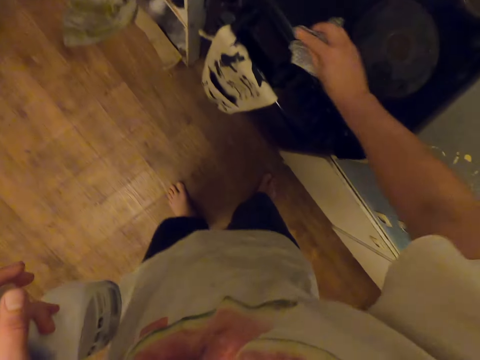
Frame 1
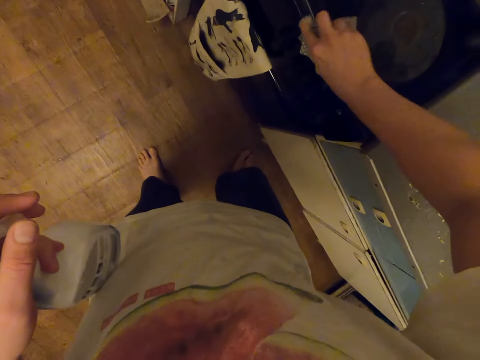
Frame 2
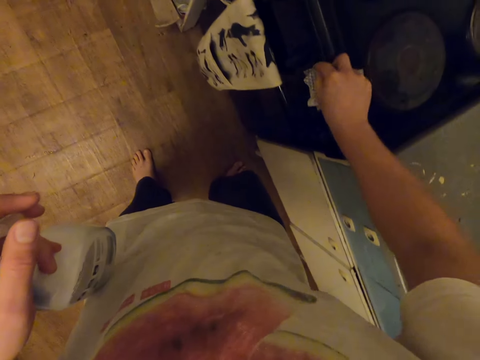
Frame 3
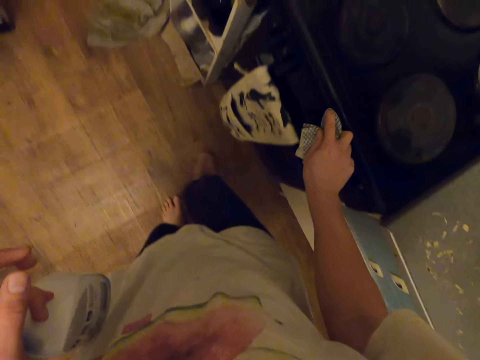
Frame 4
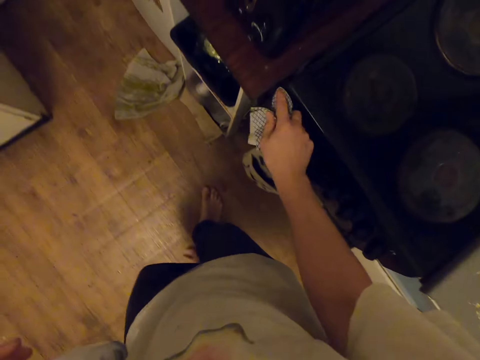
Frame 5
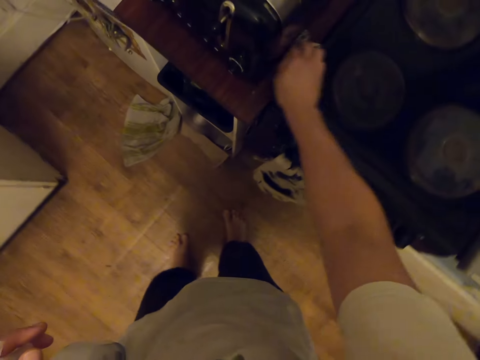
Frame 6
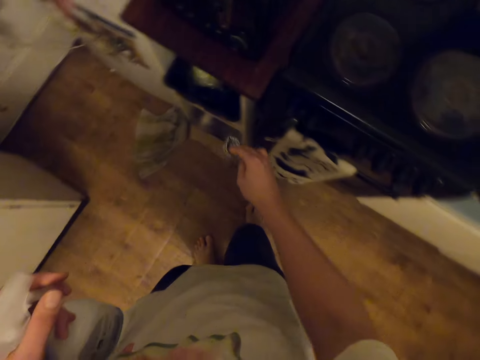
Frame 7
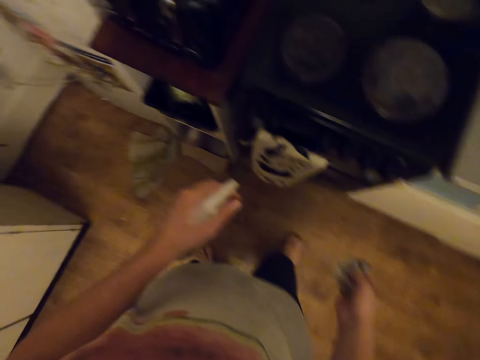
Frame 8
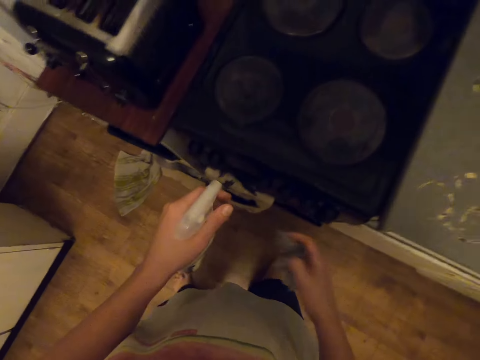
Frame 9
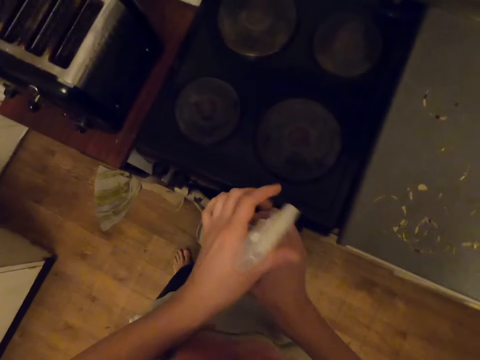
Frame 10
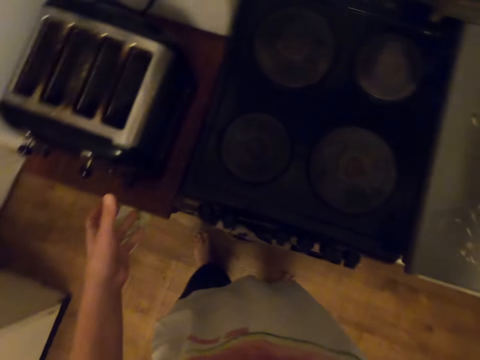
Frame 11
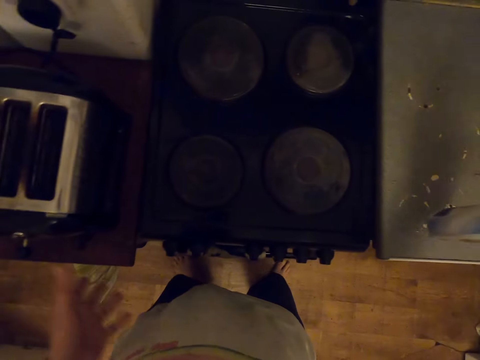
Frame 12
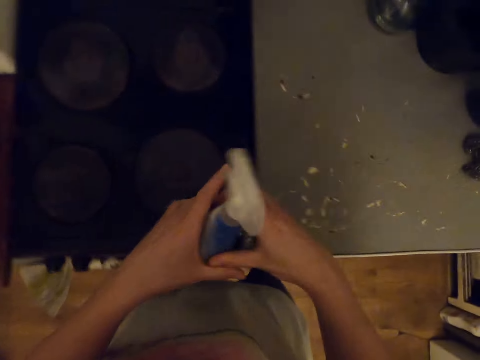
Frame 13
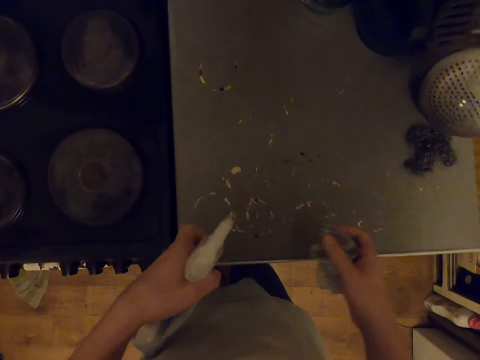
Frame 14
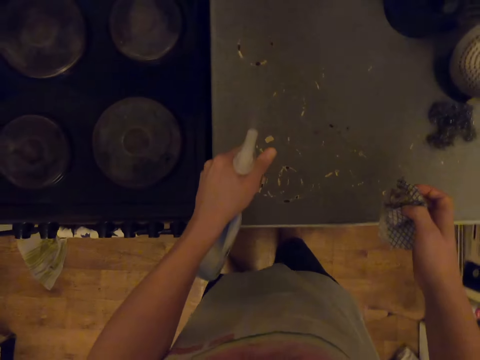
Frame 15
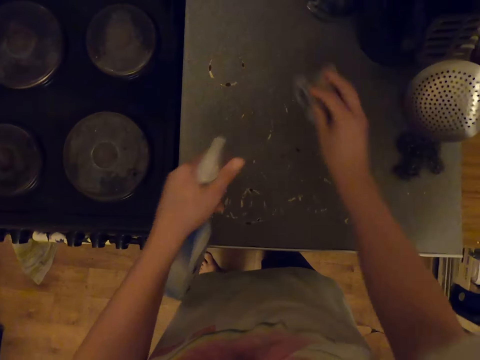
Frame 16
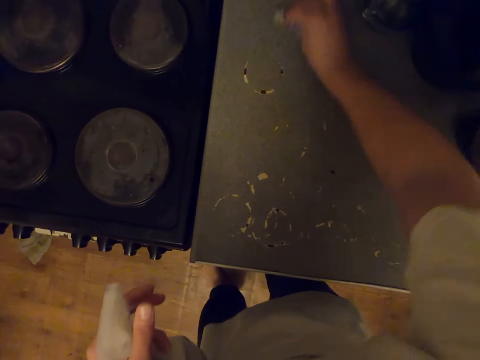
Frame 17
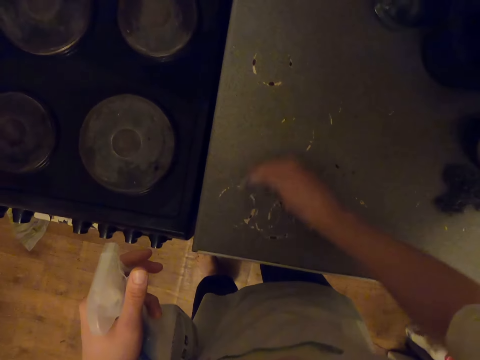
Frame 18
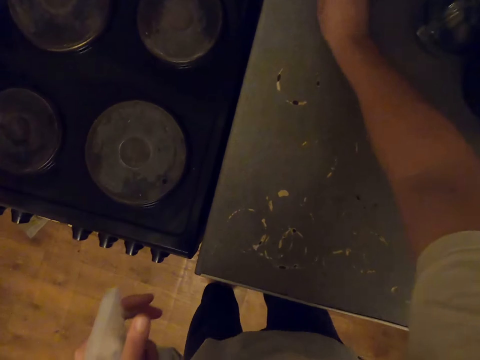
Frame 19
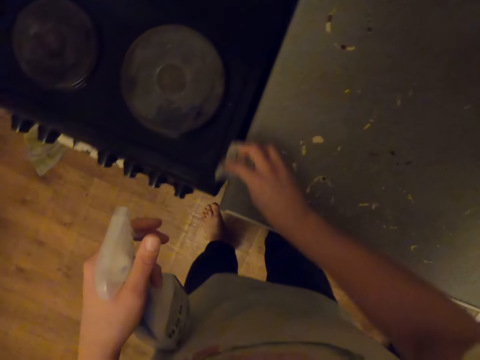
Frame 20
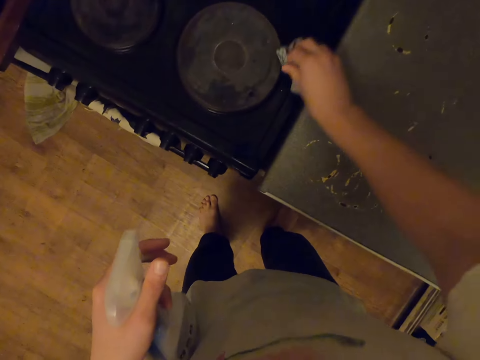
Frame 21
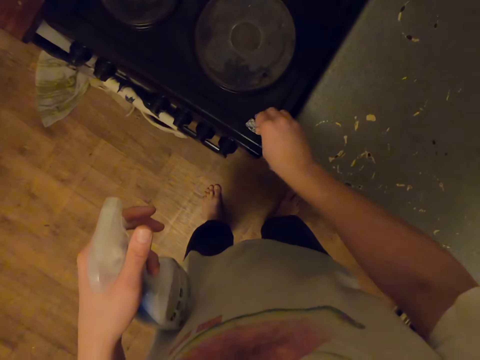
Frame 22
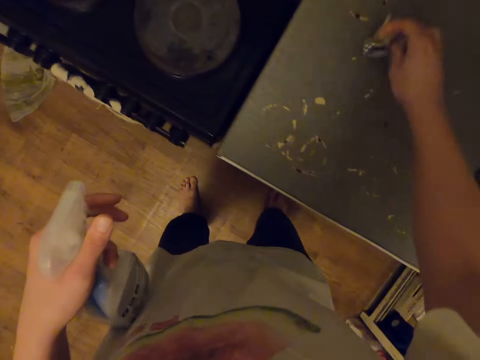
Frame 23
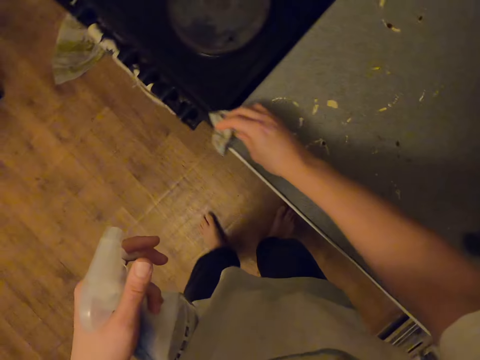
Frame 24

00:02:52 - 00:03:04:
The camera wearer transfers a bottle of something to the right hand. They transfer the bottle of something to the left hand. They spray the table. They wipe the table with a kitchen towel.

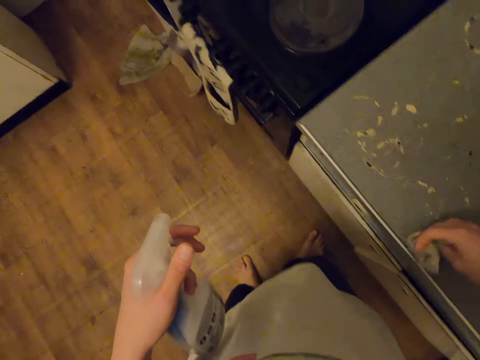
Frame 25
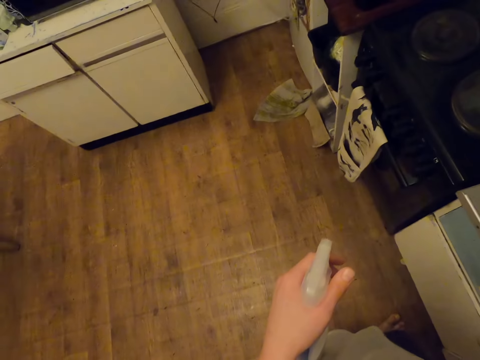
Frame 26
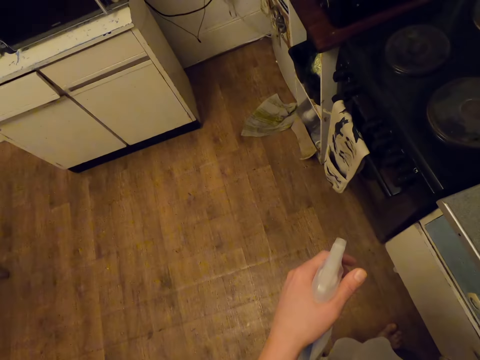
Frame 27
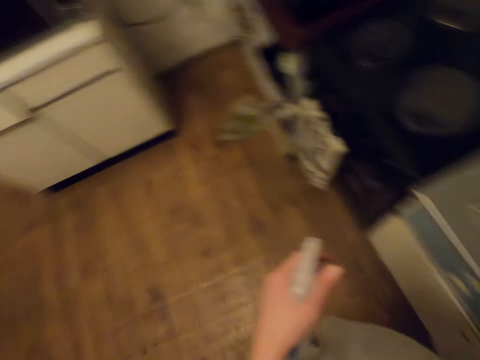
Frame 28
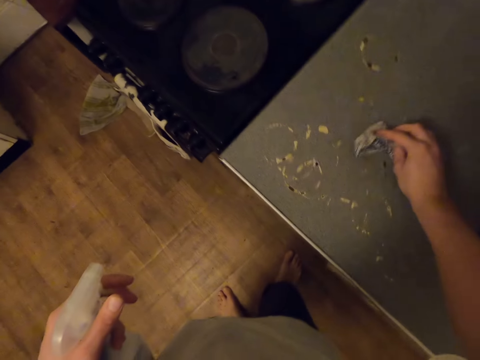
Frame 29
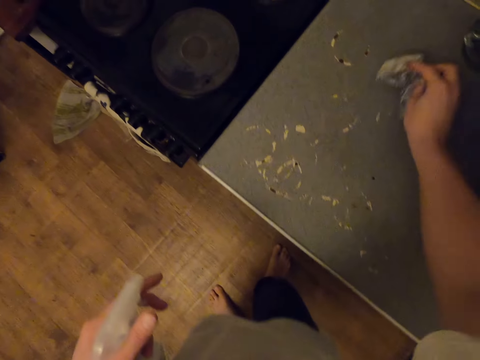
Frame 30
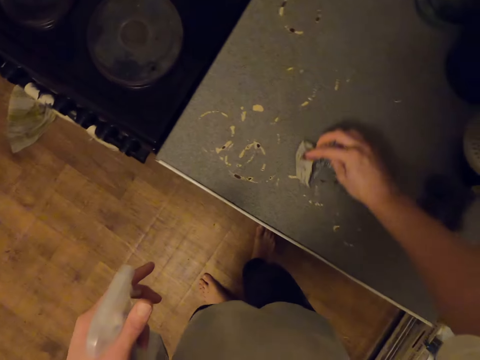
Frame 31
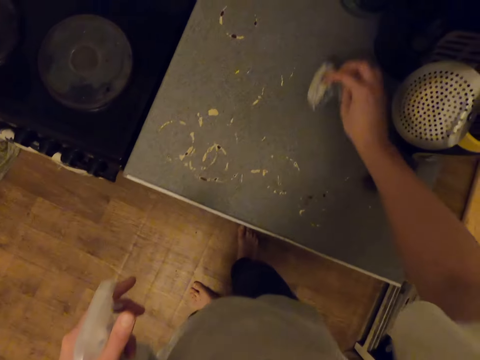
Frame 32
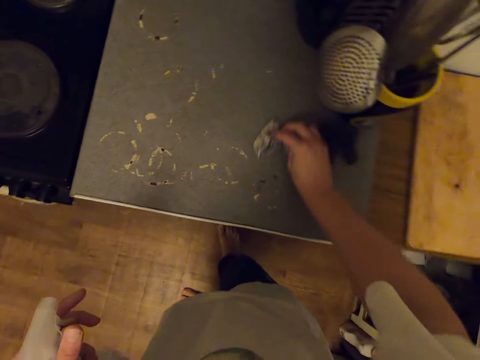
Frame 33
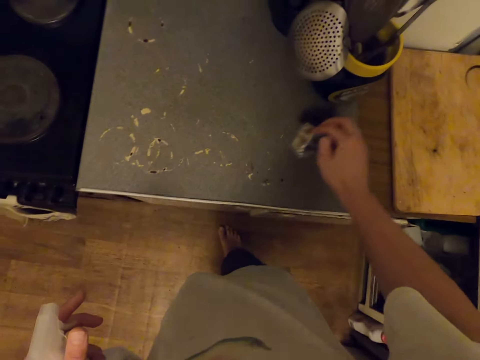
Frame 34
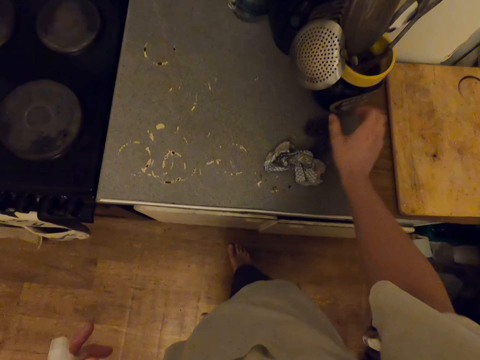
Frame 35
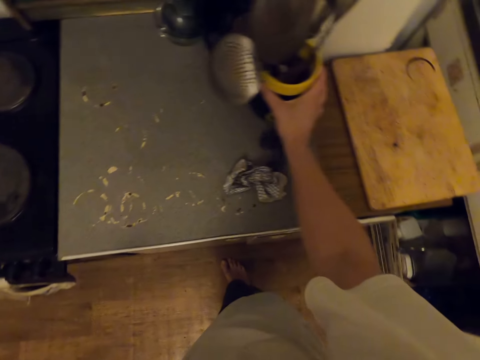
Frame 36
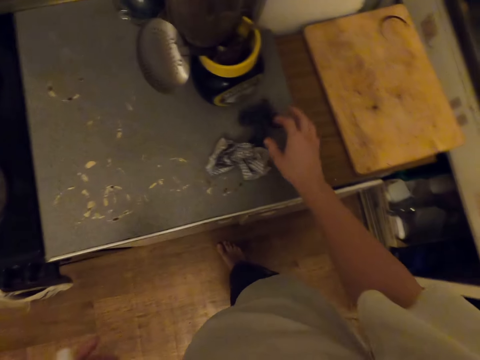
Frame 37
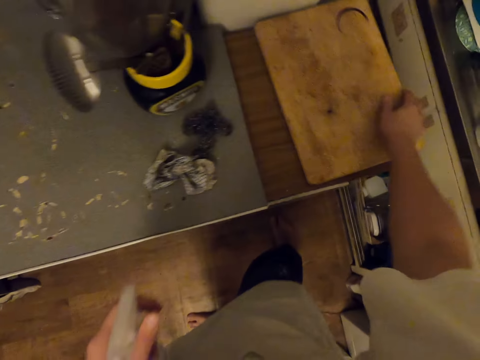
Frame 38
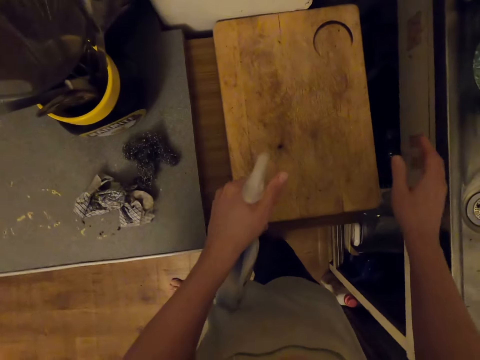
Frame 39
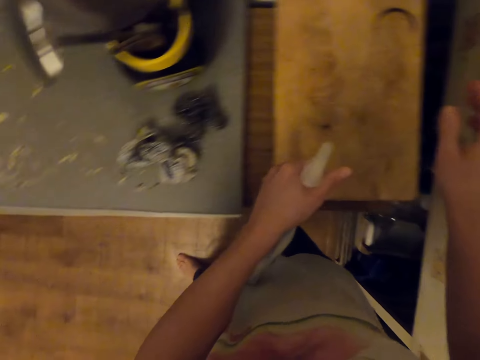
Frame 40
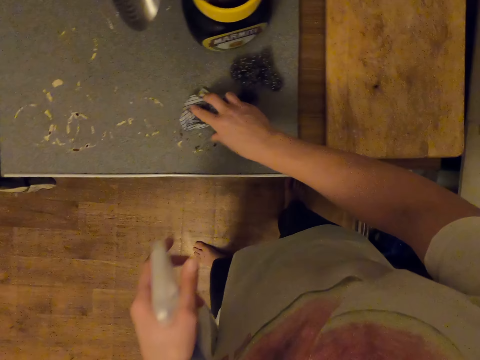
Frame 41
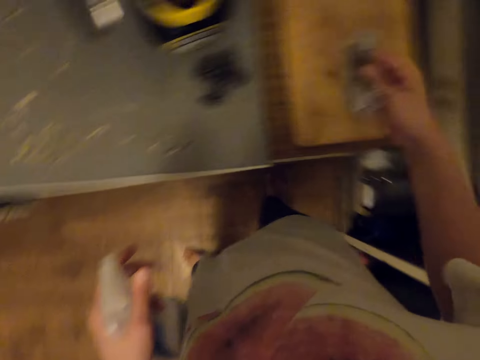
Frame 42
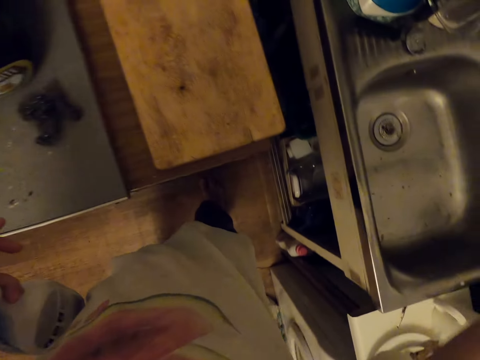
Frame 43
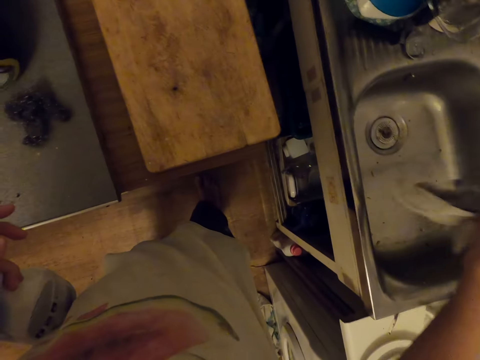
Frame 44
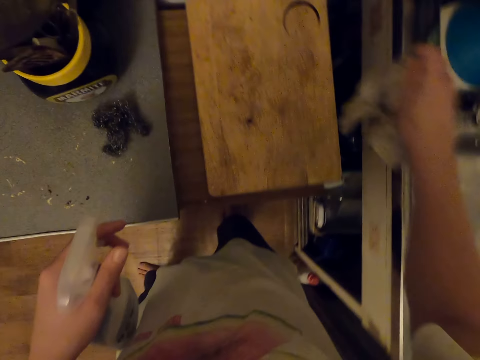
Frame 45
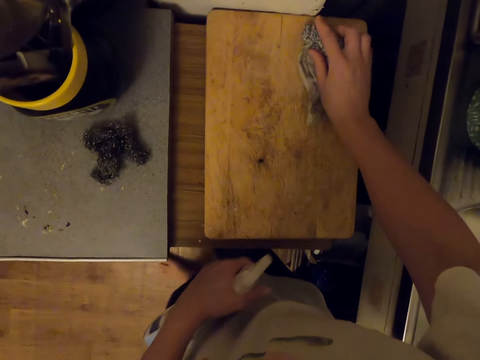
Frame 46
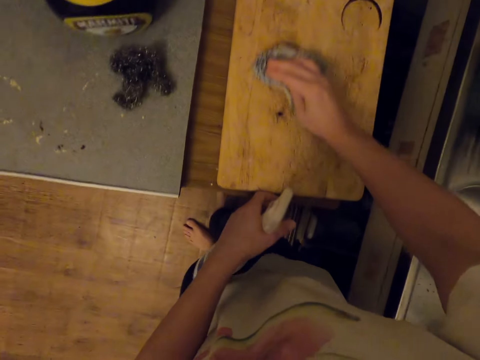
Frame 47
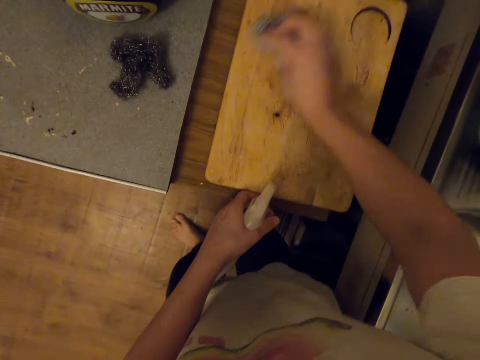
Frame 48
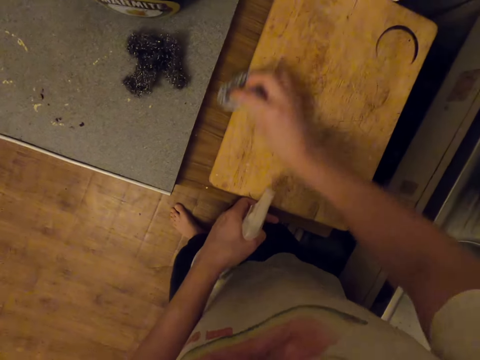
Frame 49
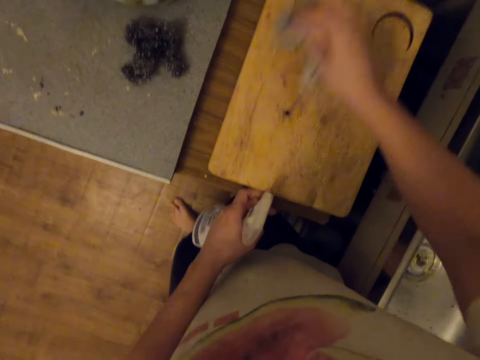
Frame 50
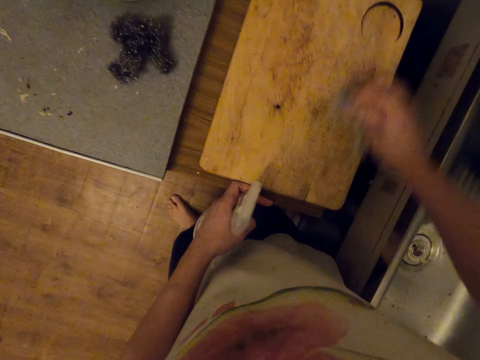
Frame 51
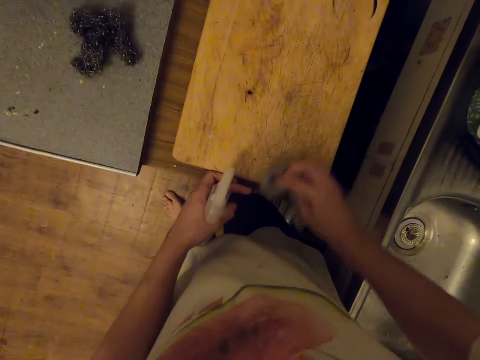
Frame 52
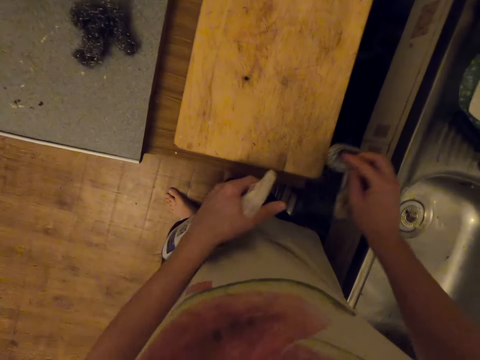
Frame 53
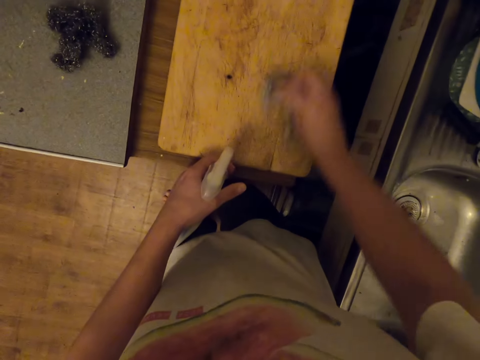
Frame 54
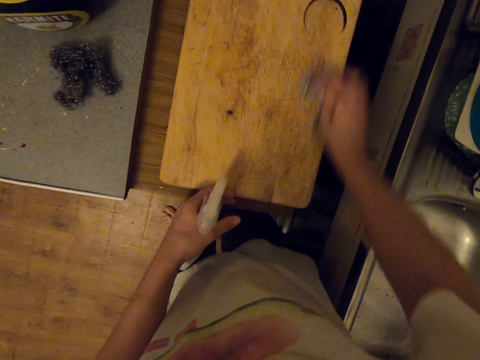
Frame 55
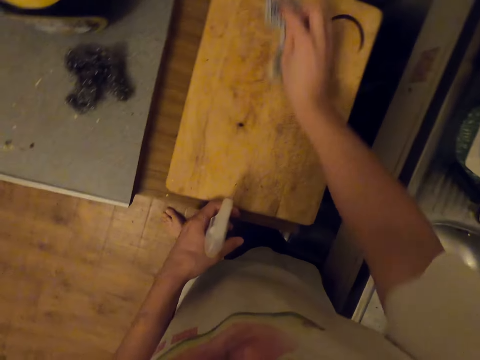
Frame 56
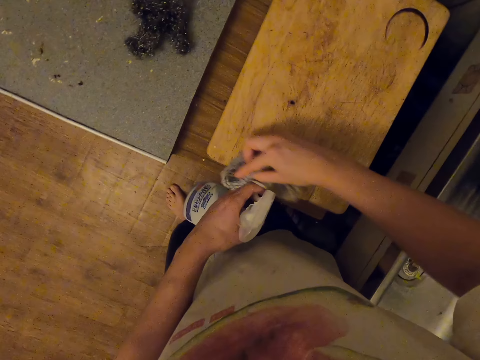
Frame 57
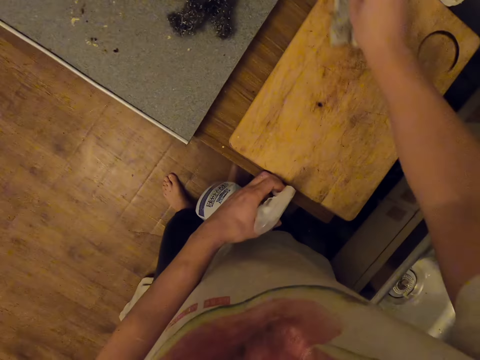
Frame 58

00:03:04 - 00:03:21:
The camera wearer looks around. They clean a surface. They move the cutlery holder. They move the chopping board. They spray the chopping board. They pick up a cloth. They dust the kitchen towel in the sink. They wipe the chopping board with the kitchen towel. They spray something. They clean the chopping board.
